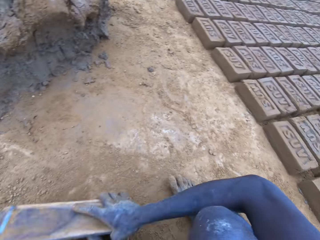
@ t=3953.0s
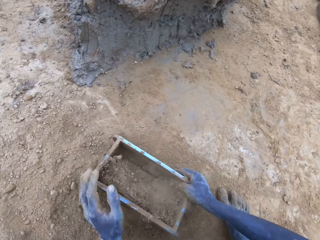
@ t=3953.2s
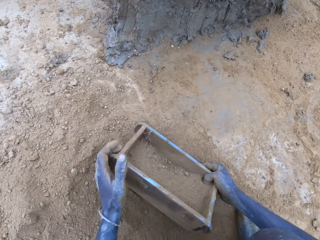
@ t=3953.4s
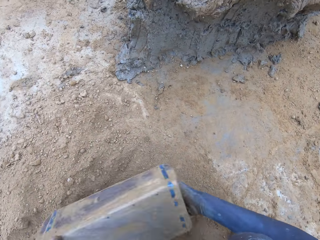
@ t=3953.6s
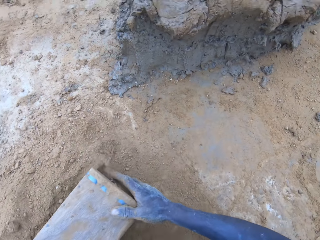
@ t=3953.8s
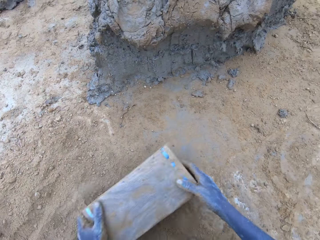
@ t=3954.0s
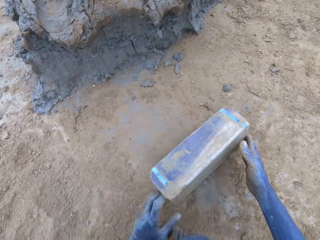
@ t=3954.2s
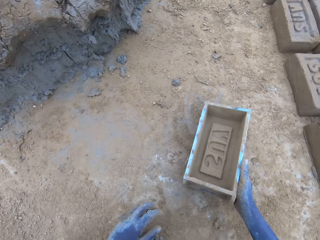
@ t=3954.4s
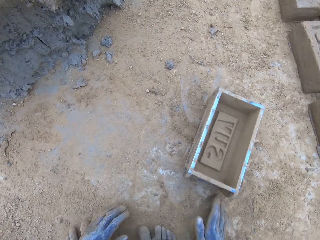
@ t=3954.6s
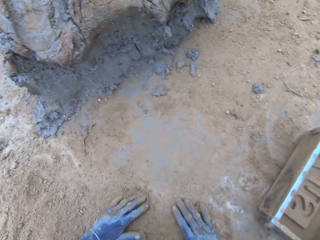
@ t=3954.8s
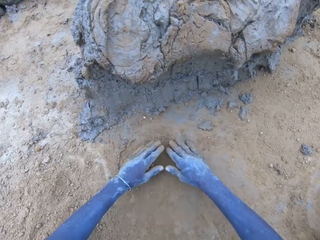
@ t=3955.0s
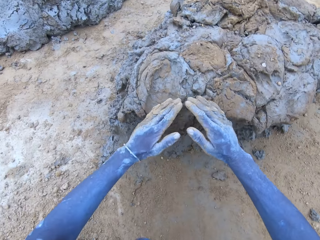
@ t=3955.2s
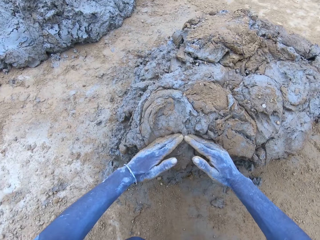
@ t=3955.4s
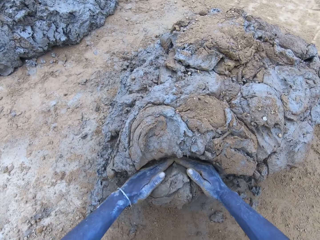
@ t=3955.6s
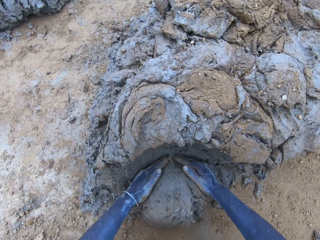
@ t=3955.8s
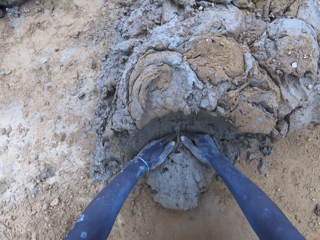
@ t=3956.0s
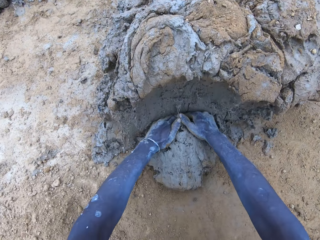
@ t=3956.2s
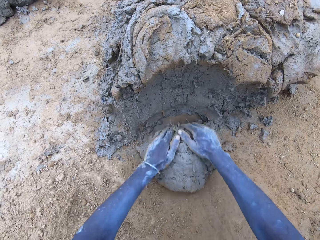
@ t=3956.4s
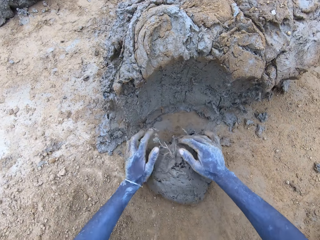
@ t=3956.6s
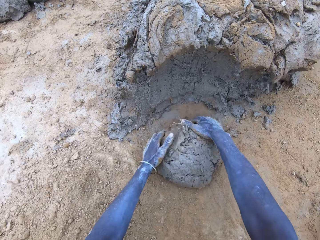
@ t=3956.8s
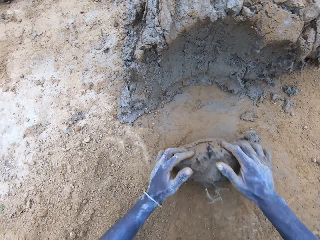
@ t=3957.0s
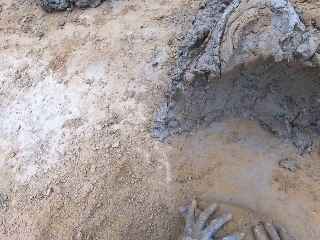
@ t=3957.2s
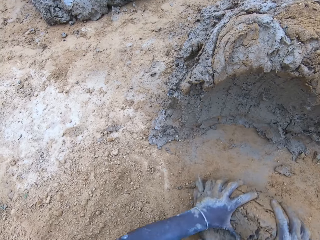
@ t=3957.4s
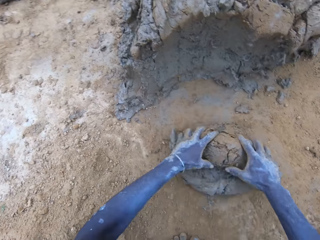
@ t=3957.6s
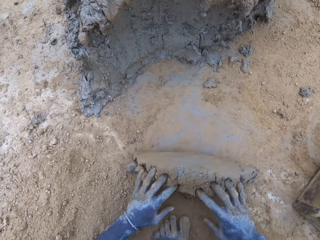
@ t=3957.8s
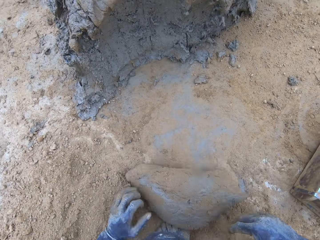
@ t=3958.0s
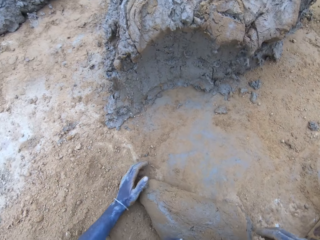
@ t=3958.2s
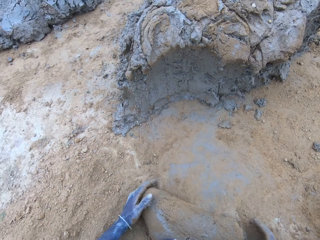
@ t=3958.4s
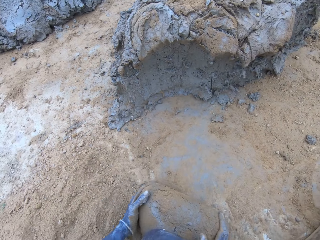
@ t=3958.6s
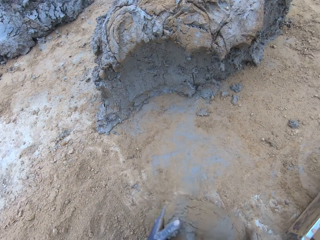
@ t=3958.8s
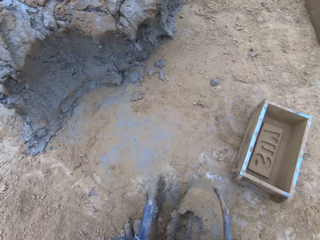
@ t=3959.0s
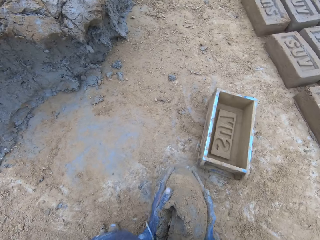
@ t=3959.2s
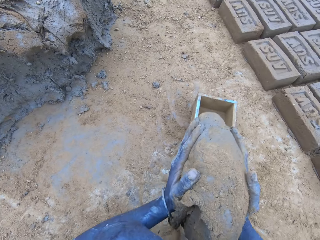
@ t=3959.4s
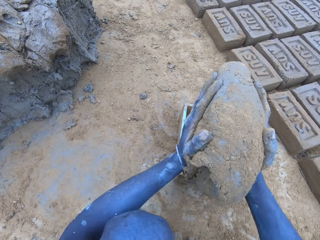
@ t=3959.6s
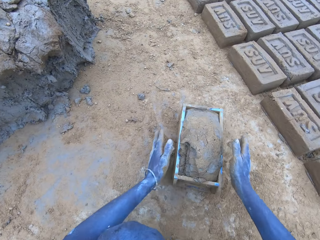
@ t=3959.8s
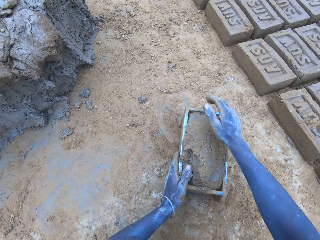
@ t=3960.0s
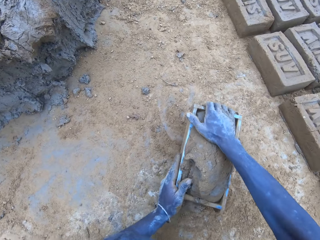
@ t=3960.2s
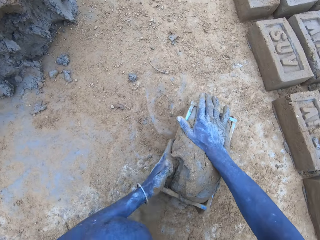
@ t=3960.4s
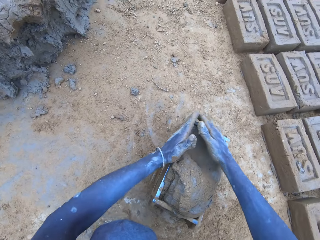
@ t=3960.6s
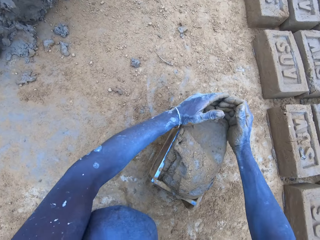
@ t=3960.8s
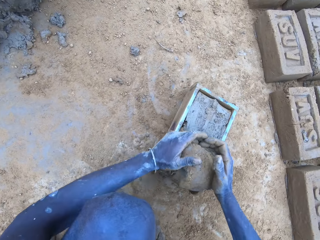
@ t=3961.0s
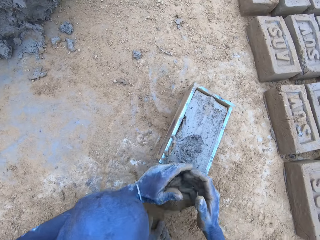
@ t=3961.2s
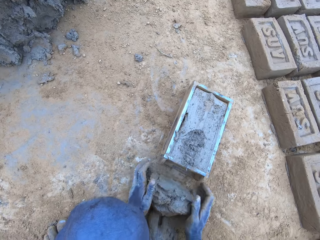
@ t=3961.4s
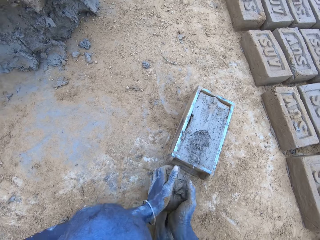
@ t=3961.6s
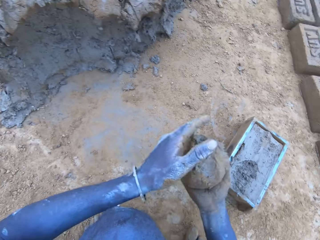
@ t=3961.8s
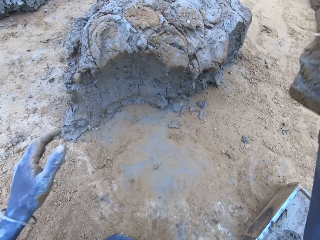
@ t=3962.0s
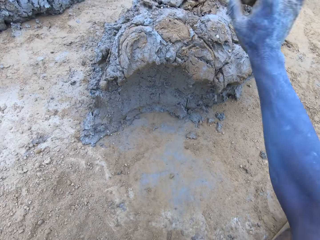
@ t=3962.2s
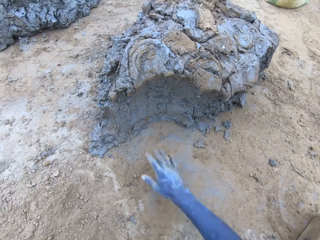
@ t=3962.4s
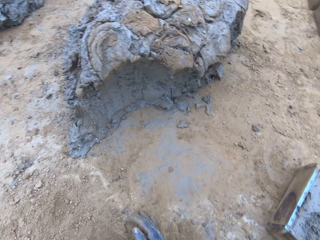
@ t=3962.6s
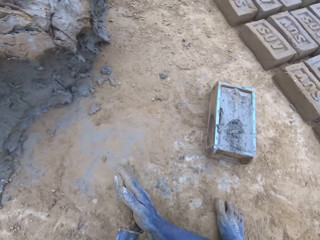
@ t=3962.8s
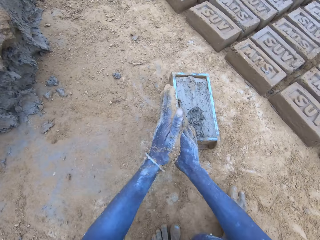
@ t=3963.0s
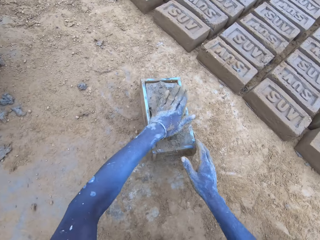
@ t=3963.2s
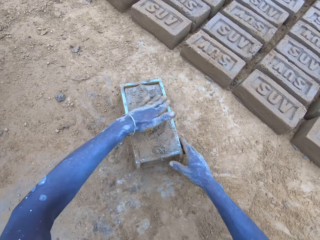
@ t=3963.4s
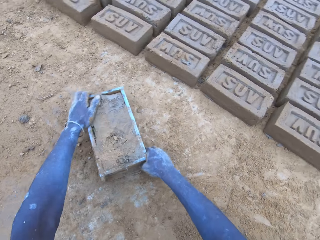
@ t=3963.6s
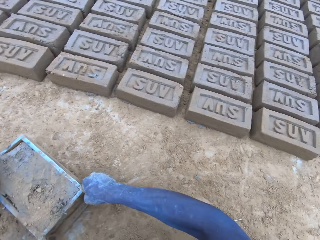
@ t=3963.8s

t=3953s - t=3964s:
The camera wearer cuts the mud. They drop the mud in the brick mold. They reduce the mud.

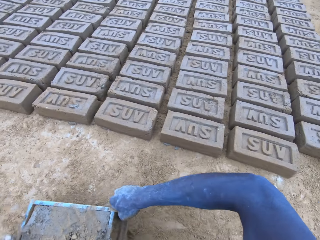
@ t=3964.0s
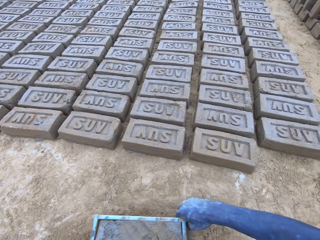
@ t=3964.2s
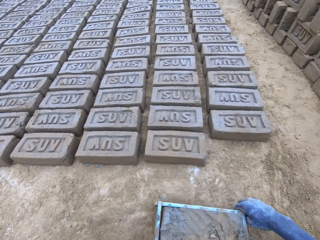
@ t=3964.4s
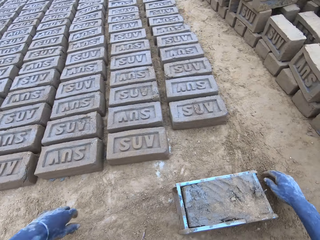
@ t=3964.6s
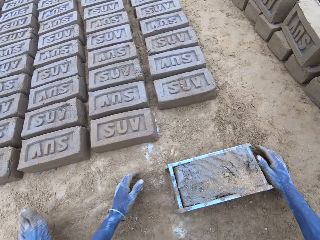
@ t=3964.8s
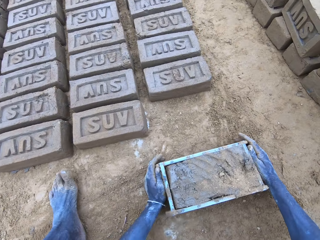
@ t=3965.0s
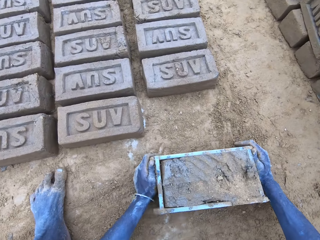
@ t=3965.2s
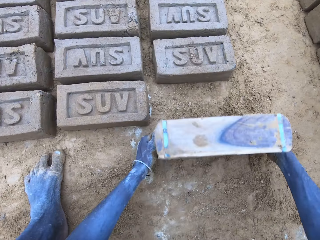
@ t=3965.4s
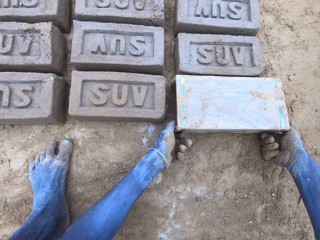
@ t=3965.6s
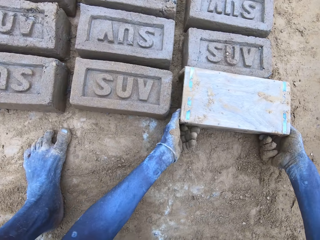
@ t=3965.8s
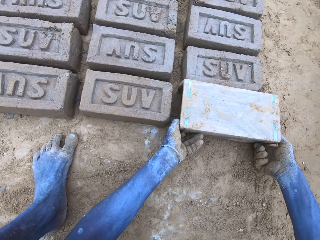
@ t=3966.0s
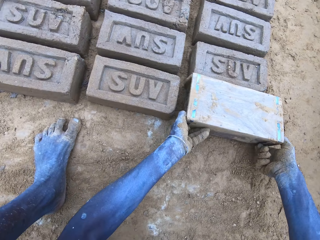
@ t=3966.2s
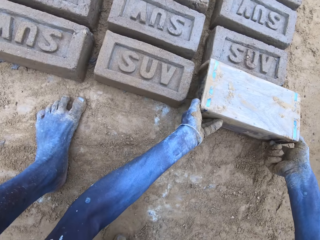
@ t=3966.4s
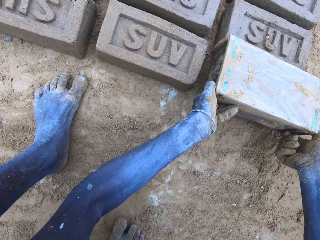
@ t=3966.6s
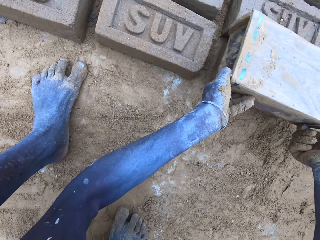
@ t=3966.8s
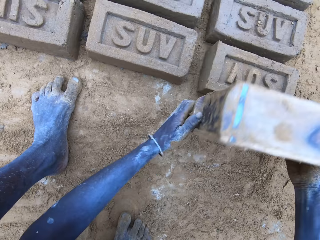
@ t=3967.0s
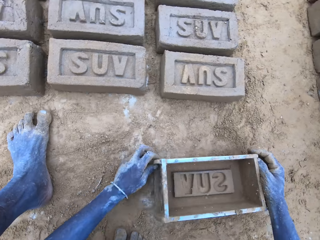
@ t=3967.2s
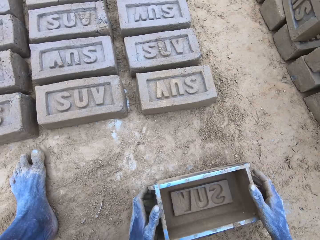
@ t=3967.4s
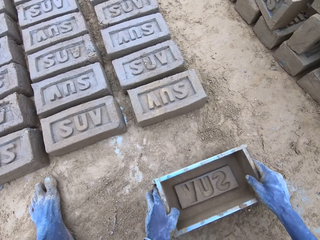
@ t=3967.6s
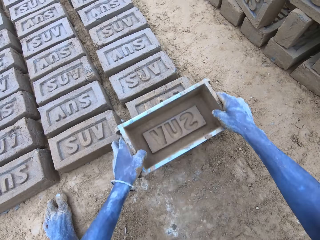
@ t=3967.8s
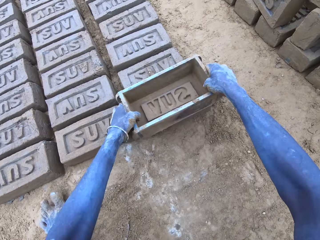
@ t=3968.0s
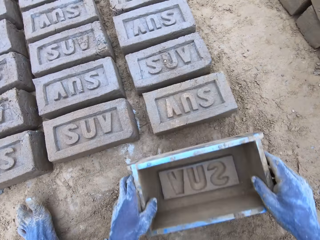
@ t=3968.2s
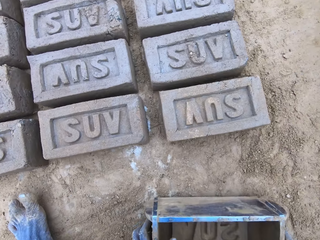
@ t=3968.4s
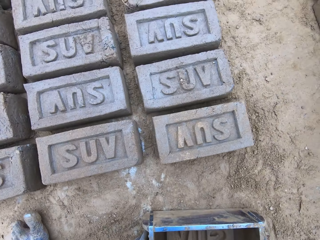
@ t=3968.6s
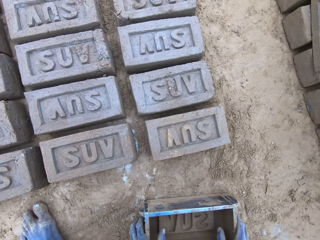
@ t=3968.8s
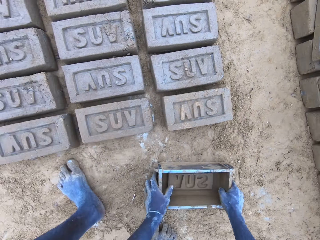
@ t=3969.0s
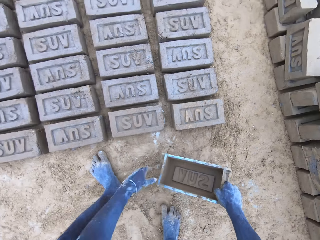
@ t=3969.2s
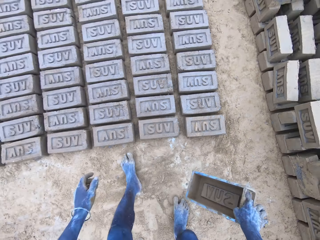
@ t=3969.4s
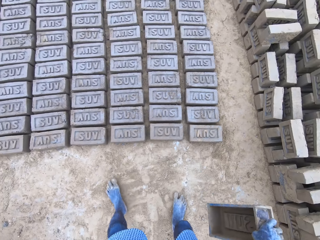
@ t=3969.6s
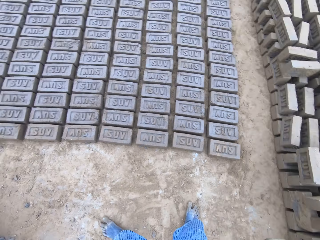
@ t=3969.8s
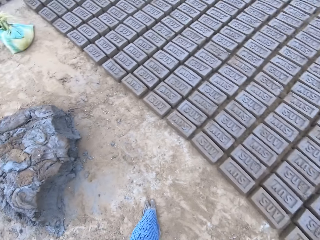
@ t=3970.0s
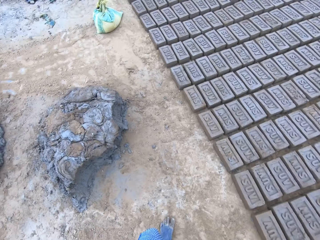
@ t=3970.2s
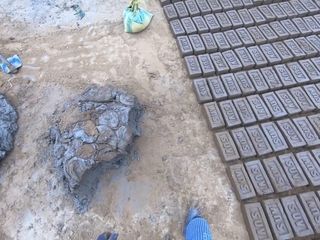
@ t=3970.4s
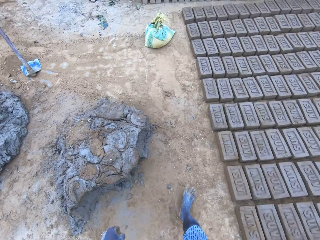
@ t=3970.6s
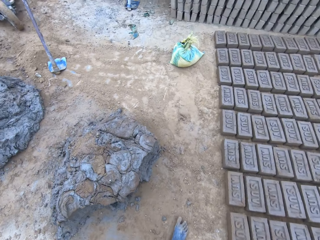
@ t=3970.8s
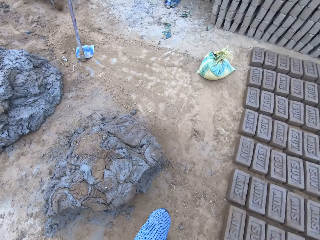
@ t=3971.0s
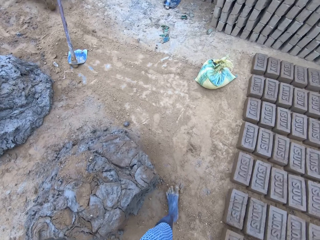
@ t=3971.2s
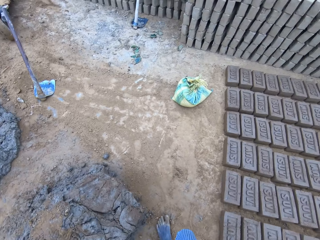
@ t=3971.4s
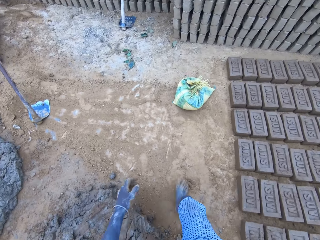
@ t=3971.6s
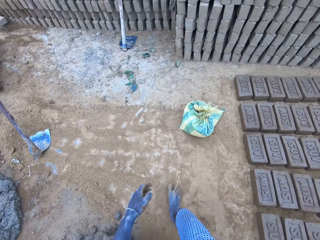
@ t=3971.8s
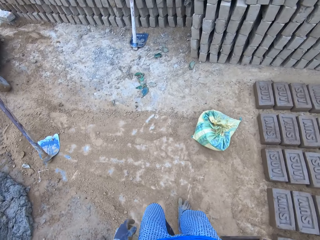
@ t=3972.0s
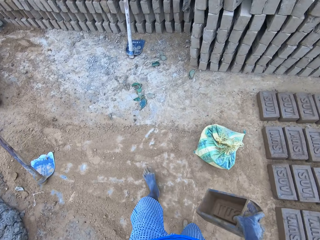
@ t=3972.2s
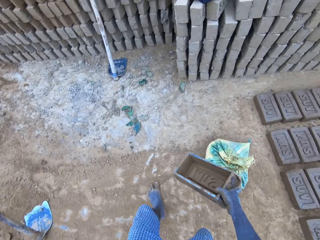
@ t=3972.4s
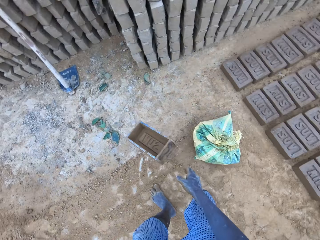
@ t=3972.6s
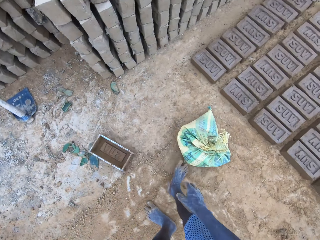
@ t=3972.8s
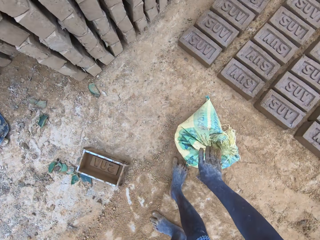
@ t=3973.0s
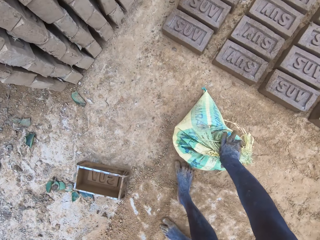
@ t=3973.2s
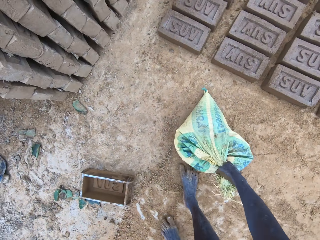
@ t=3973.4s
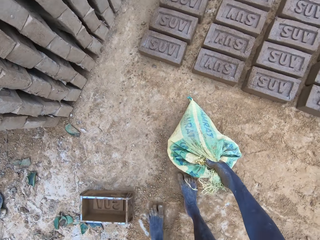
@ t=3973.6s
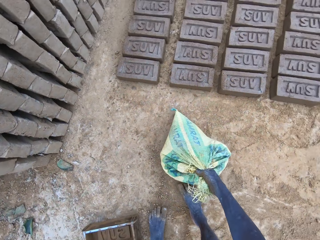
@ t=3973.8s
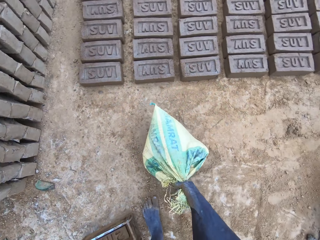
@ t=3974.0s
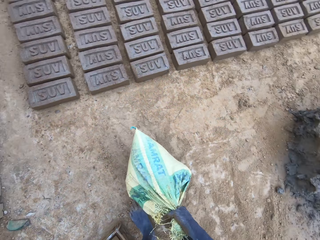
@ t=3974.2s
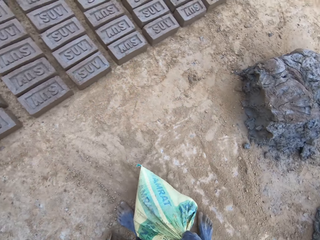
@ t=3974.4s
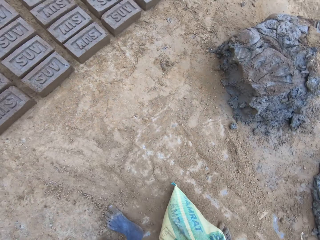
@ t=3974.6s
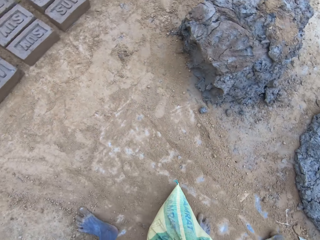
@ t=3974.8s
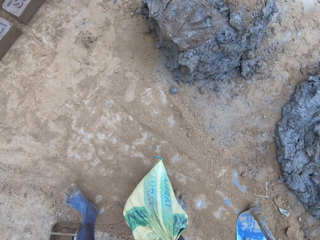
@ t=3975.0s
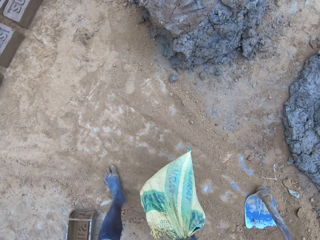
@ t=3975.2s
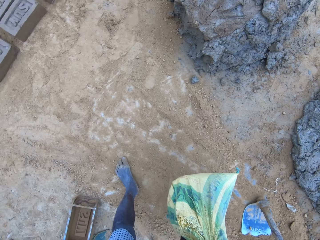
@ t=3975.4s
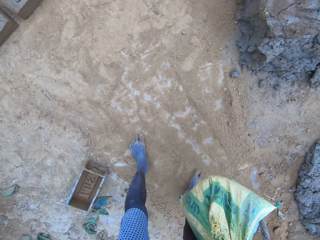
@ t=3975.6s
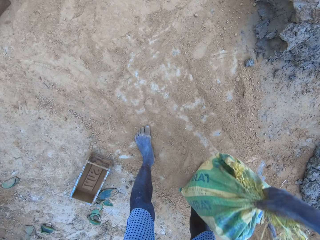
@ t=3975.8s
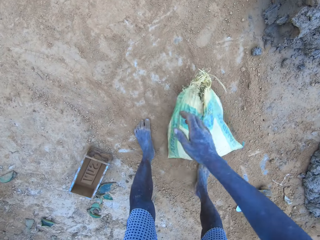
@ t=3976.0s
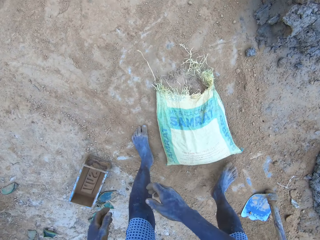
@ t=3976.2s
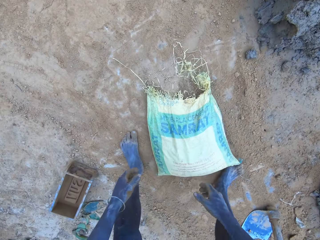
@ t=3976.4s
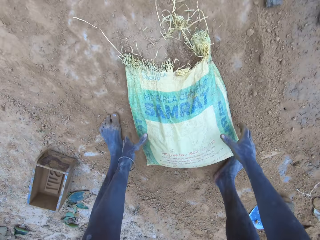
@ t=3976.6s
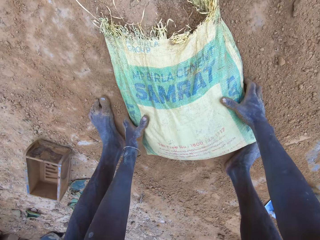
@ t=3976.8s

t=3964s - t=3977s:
The camera wearer puts the brick on the ground. They stand up. They walk around. They drop the brick mold. They hold the sack. They carry the sack. They drop the sack.
